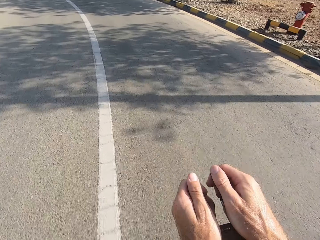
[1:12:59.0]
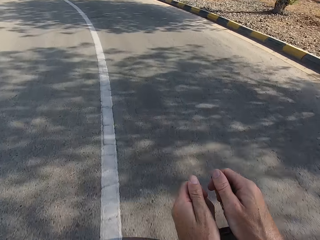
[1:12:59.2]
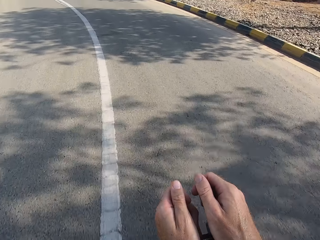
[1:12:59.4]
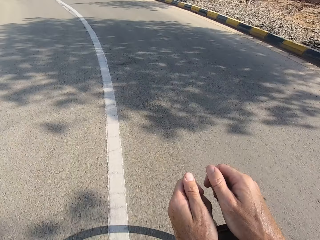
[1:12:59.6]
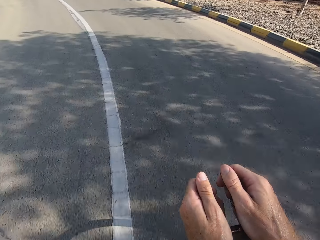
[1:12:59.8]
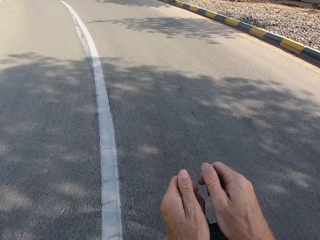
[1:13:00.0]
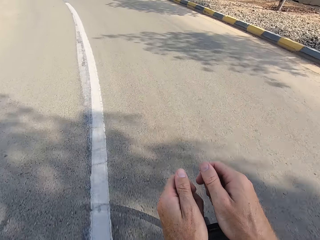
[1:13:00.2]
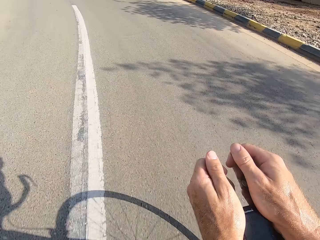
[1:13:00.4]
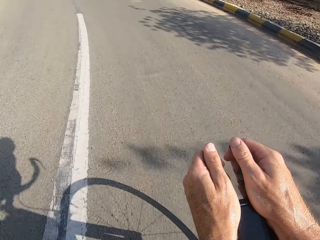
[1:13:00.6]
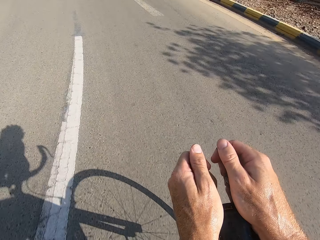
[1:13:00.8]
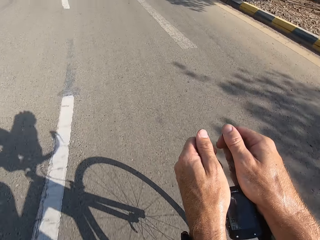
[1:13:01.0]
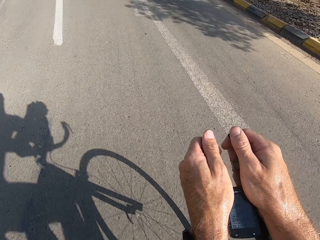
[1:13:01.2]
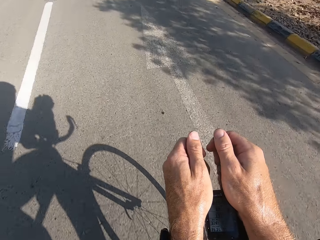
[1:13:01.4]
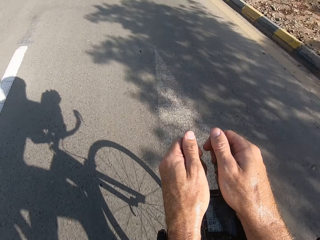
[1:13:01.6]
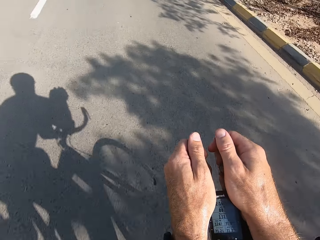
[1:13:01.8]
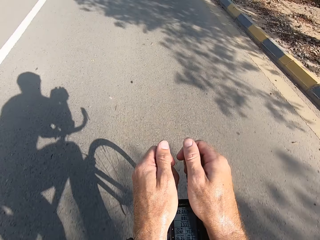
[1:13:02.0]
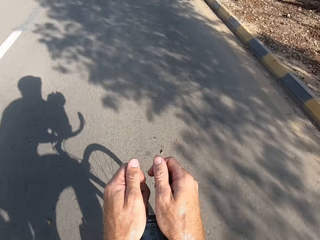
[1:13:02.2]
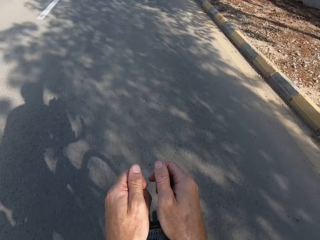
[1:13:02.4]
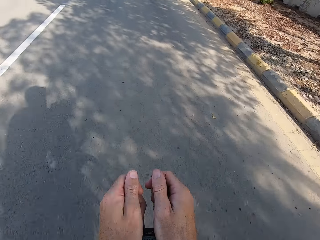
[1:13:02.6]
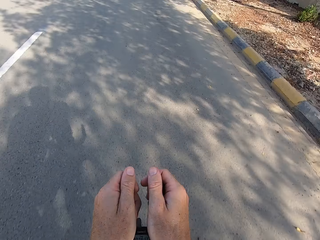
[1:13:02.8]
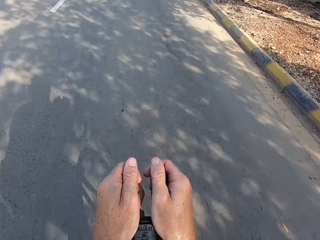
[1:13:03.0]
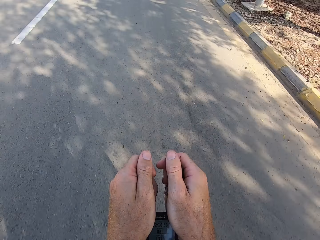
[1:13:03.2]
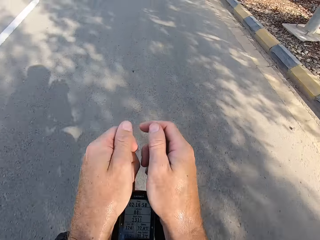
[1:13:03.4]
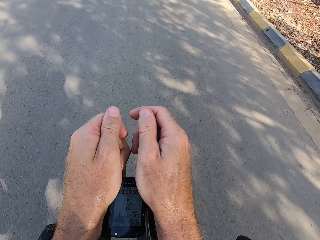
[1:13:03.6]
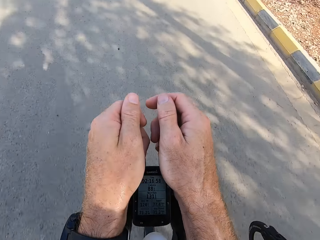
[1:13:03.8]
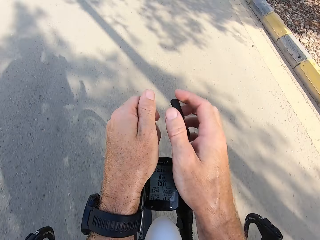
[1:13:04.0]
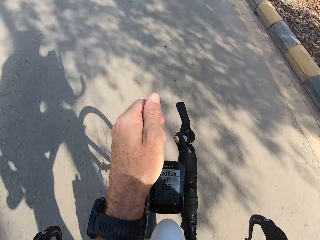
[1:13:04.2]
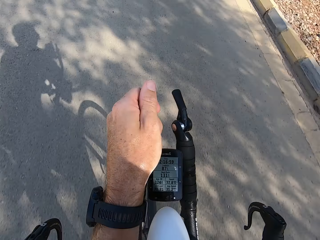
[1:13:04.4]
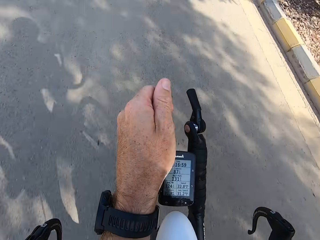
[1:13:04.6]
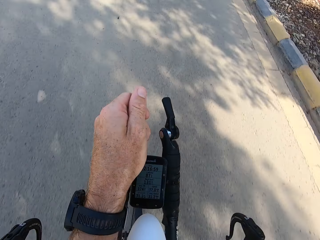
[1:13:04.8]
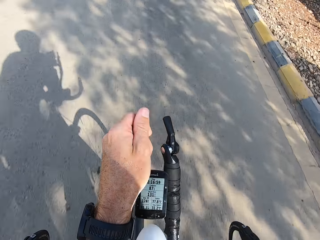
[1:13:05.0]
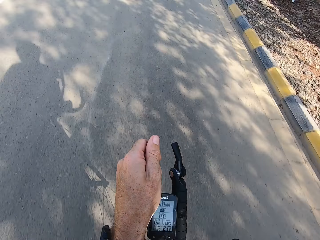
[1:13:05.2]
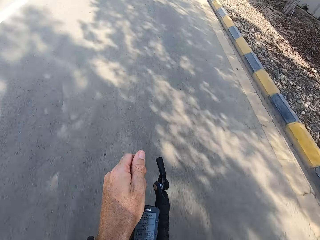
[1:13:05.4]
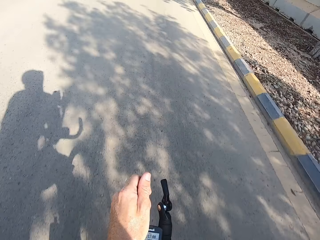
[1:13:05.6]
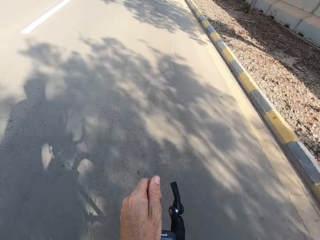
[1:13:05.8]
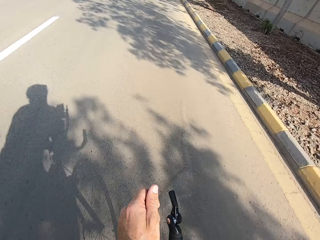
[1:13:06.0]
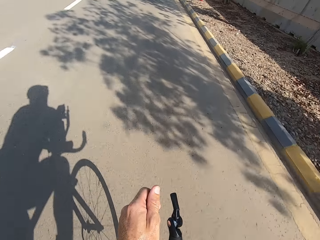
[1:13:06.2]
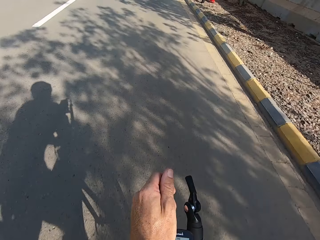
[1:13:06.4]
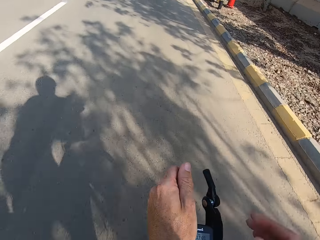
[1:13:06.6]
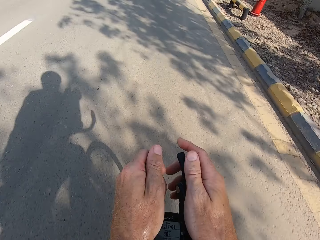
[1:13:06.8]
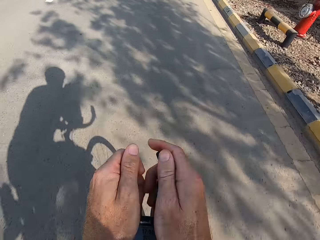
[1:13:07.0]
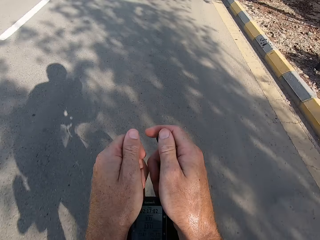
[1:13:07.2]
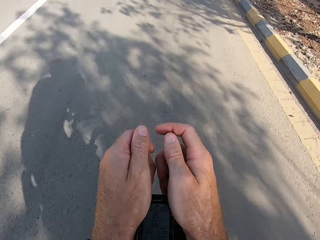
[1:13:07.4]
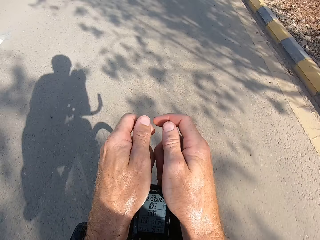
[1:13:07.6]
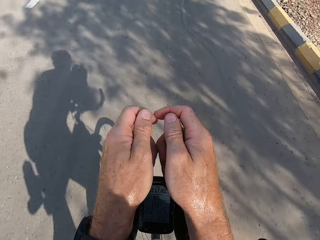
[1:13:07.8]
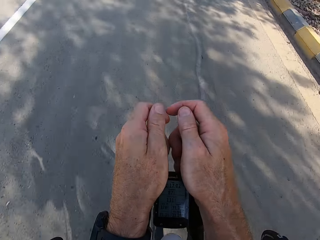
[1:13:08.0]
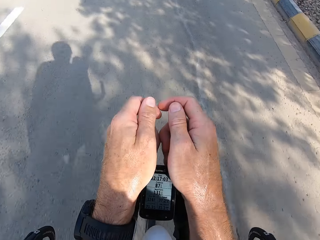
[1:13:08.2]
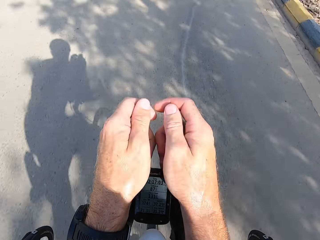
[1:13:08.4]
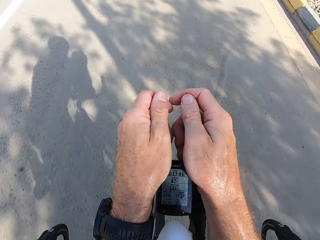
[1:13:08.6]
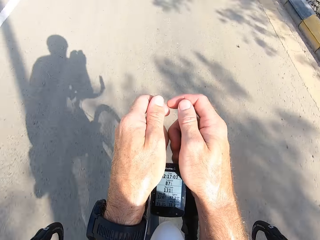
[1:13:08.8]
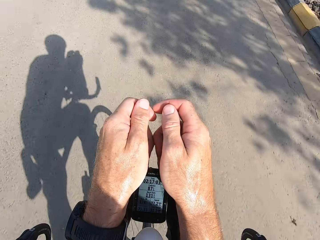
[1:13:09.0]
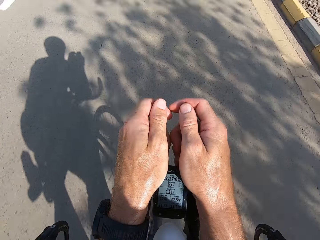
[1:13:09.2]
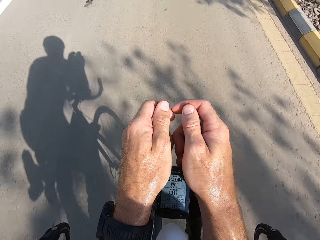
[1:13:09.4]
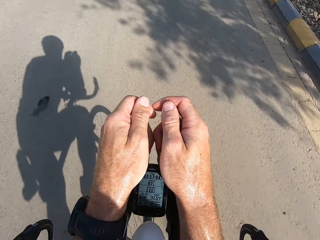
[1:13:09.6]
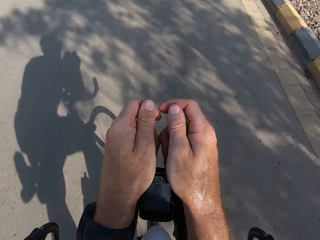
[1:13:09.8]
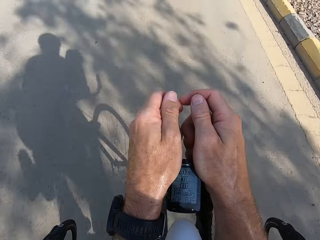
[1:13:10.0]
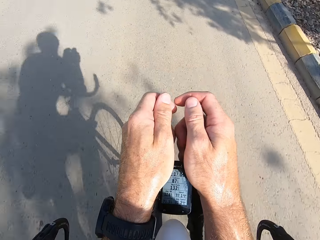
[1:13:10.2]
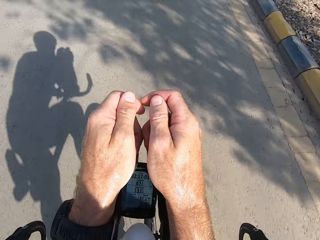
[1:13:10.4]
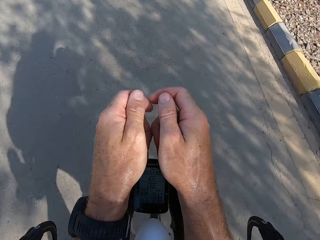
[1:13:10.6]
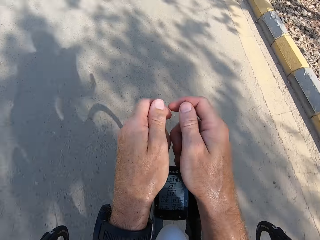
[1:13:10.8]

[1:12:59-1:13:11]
The camera wearer lifts a hand. They hold the brake lever with both hands.

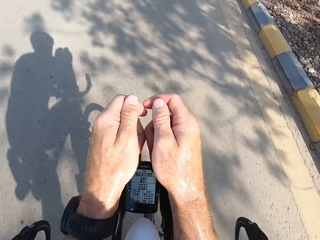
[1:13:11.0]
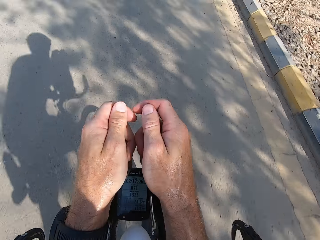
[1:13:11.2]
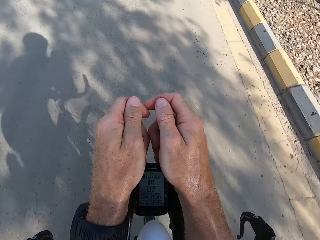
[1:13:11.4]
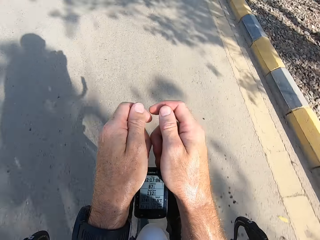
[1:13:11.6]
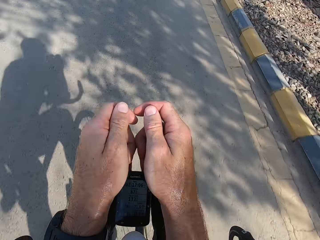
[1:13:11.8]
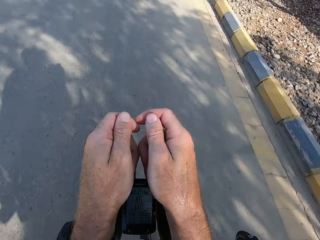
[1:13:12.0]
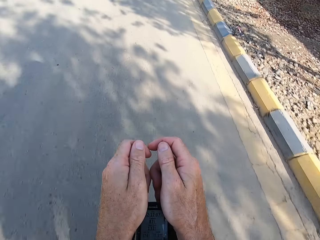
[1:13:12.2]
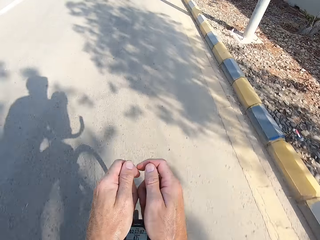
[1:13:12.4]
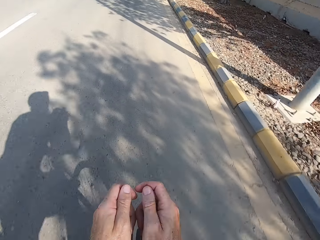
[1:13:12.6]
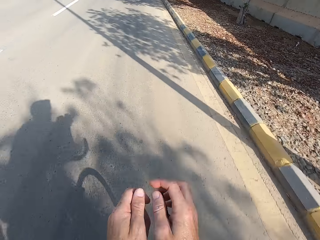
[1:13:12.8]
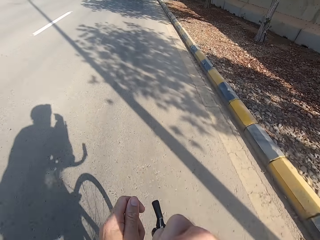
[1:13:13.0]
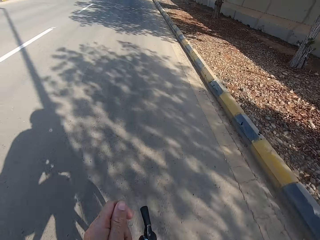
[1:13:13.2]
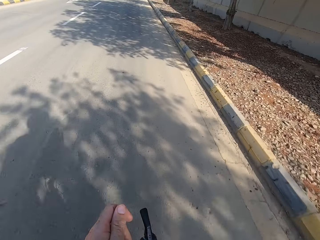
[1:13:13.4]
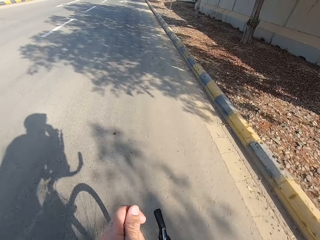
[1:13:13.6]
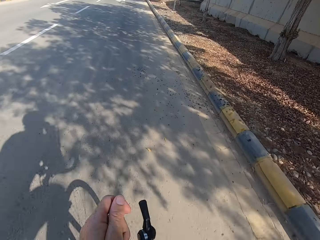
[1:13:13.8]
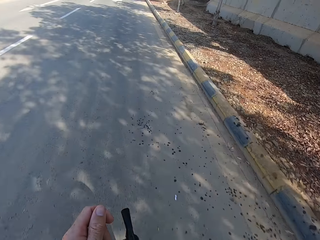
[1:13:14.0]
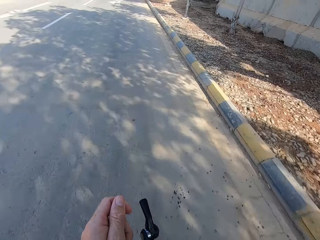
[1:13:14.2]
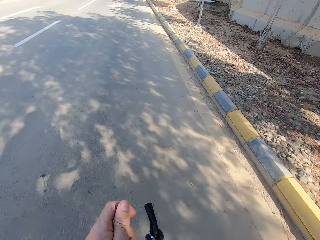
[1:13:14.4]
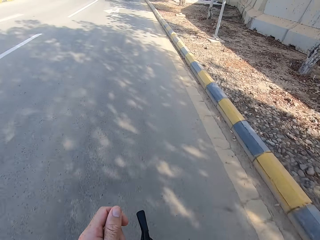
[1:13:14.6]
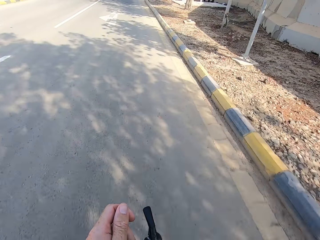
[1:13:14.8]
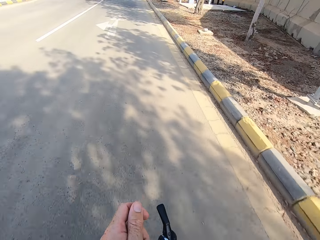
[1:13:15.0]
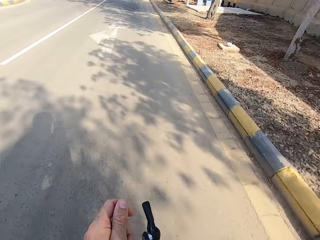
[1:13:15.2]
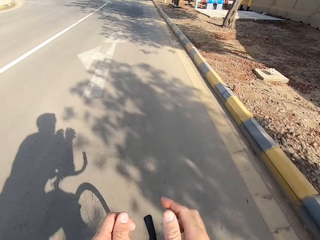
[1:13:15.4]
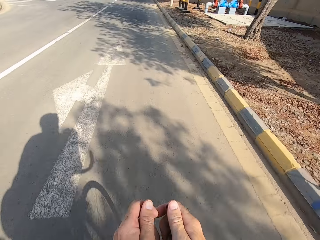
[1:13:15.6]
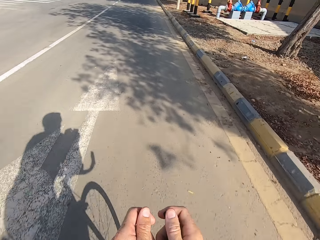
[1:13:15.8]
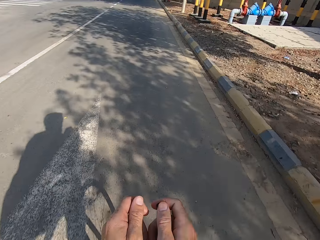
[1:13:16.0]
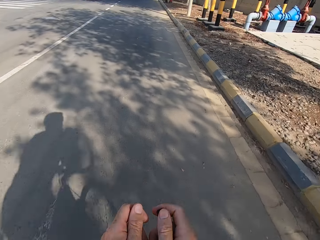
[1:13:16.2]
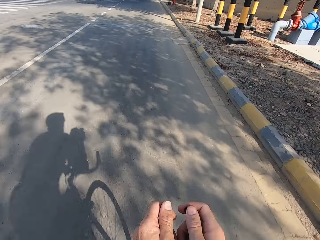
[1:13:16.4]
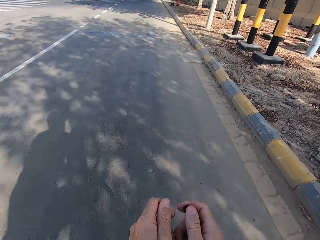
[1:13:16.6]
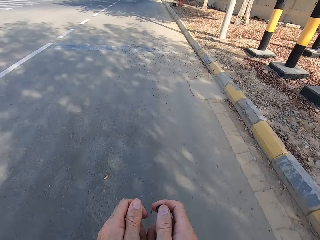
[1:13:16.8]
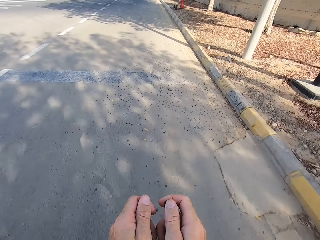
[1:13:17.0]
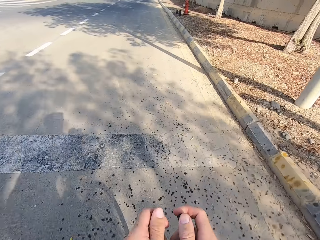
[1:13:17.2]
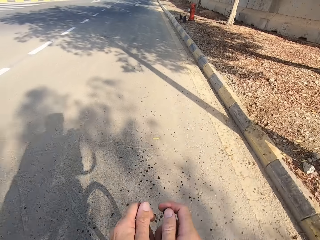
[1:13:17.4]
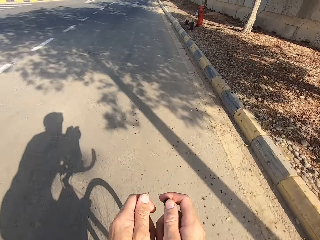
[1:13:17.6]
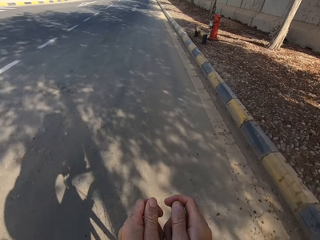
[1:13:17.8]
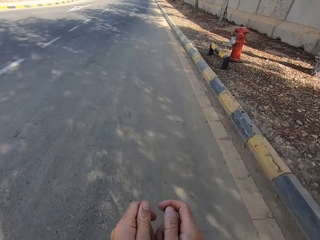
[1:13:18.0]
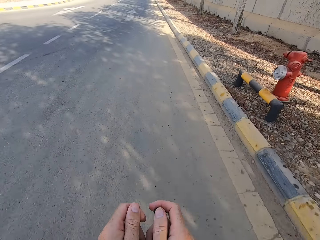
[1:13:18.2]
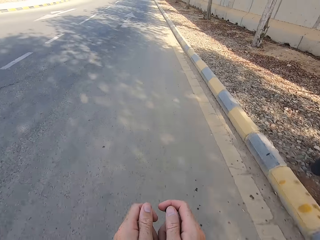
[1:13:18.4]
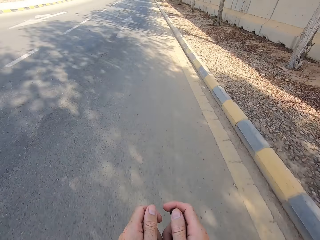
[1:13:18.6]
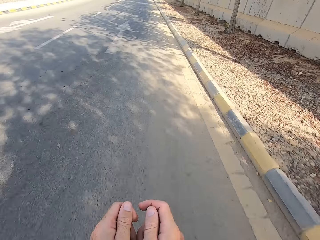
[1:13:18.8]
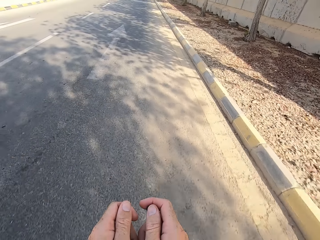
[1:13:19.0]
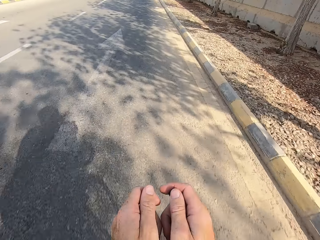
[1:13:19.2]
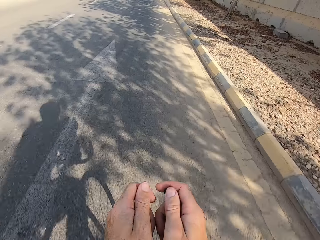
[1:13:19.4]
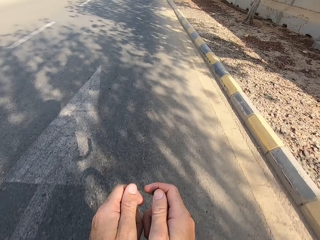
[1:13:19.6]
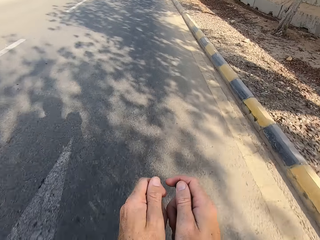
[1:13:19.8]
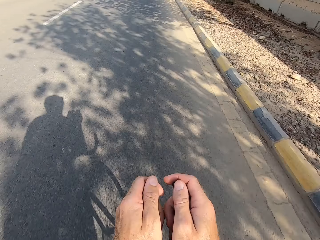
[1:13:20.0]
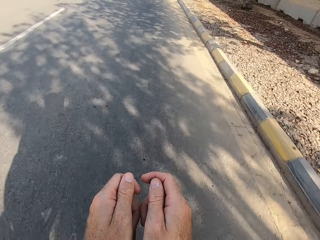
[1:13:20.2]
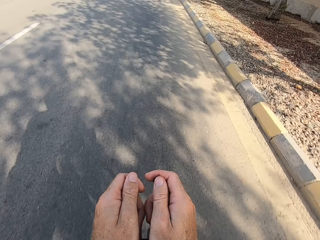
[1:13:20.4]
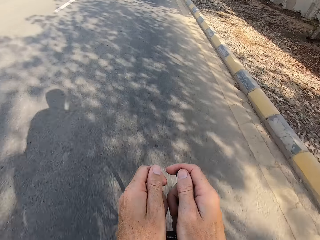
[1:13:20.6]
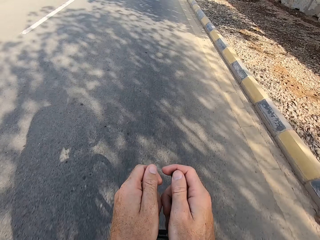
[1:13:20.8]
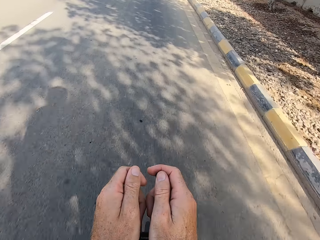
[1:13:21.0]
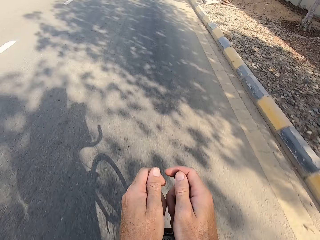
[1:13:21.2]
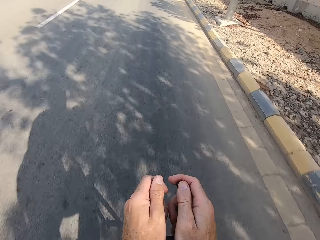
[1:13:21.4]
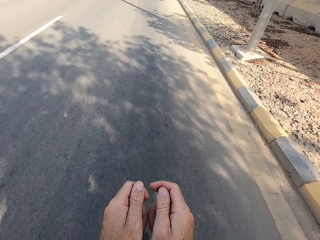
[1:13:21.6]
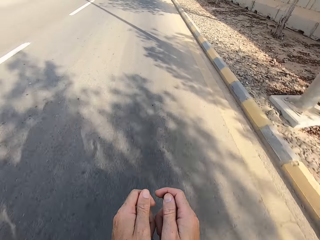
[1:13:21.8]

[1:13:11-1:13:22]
The camera wearer raises a hand. He wipes his face with his hand. He holds the brake lever with both hands and cycles.
